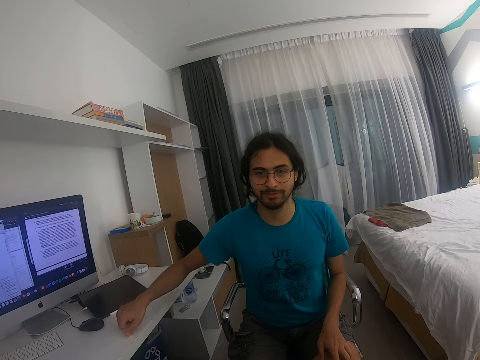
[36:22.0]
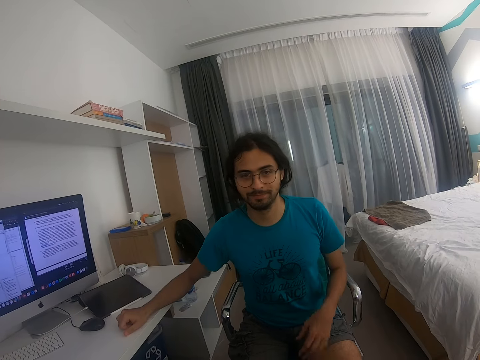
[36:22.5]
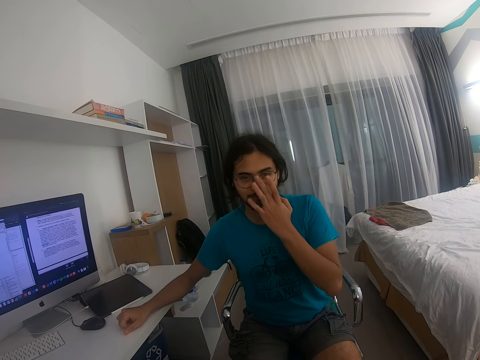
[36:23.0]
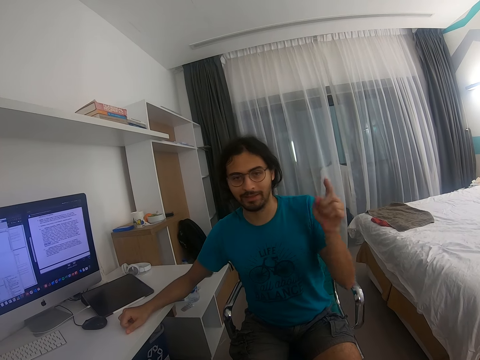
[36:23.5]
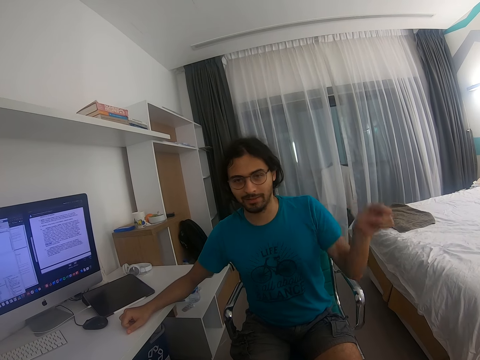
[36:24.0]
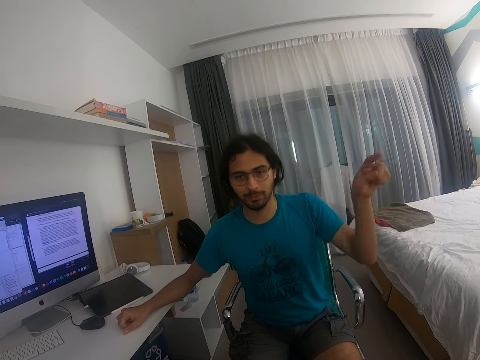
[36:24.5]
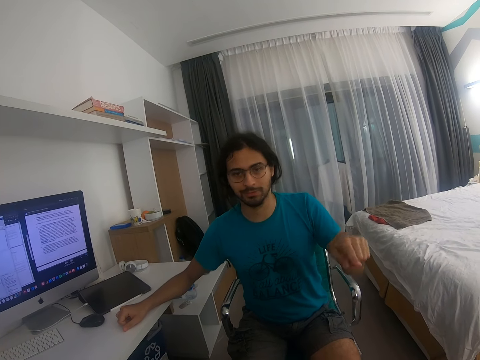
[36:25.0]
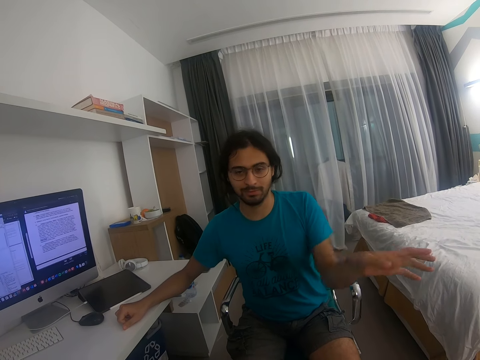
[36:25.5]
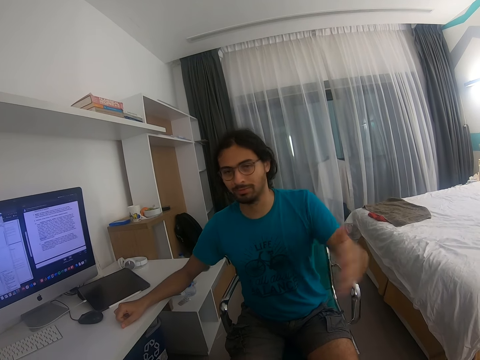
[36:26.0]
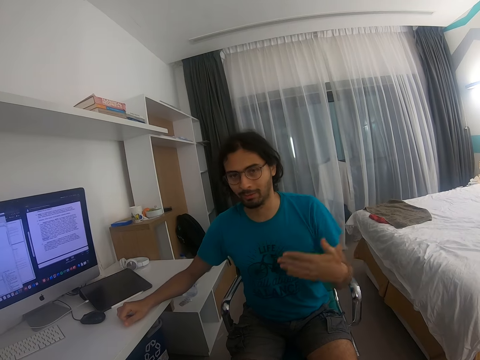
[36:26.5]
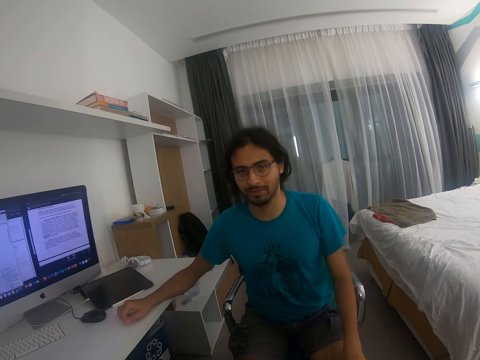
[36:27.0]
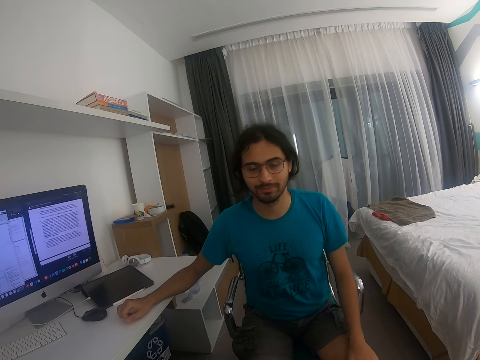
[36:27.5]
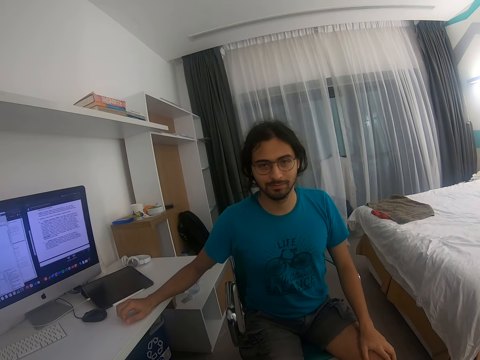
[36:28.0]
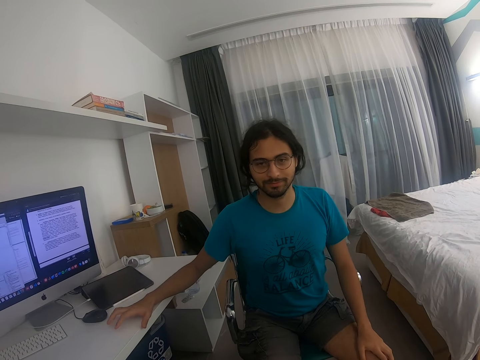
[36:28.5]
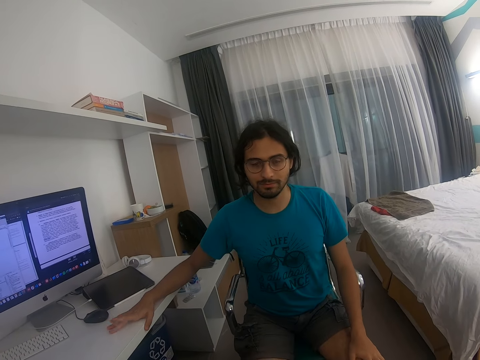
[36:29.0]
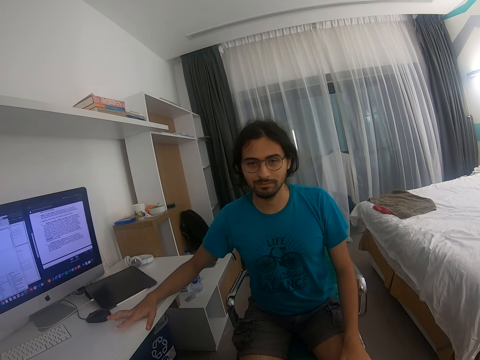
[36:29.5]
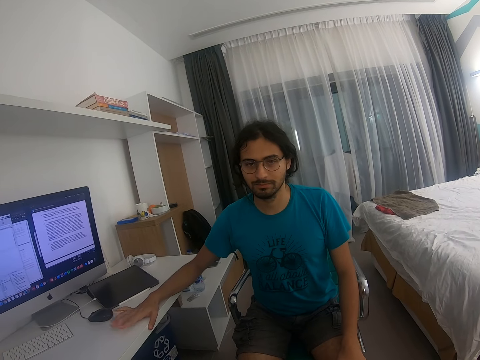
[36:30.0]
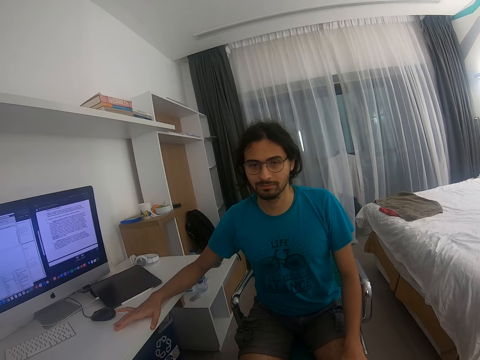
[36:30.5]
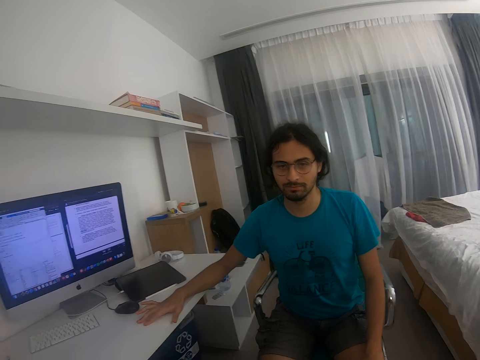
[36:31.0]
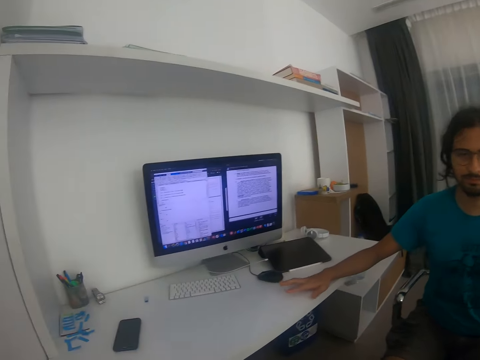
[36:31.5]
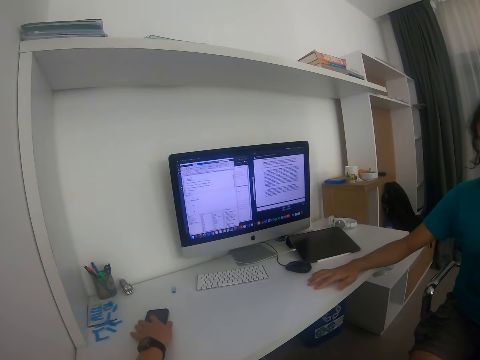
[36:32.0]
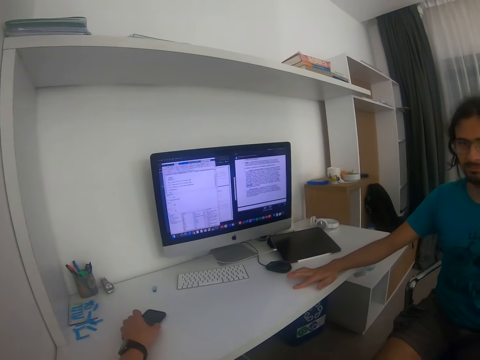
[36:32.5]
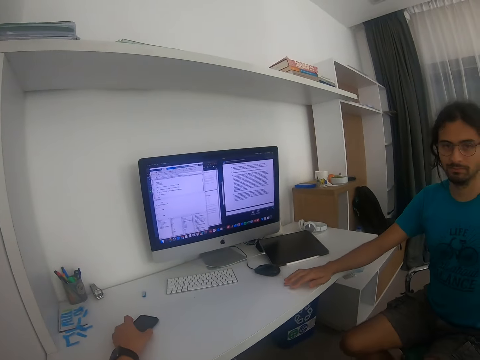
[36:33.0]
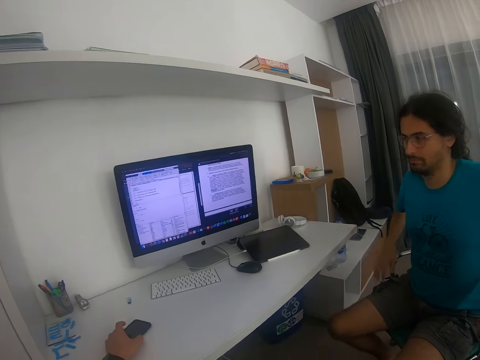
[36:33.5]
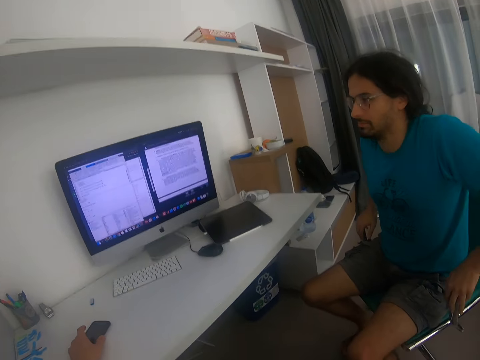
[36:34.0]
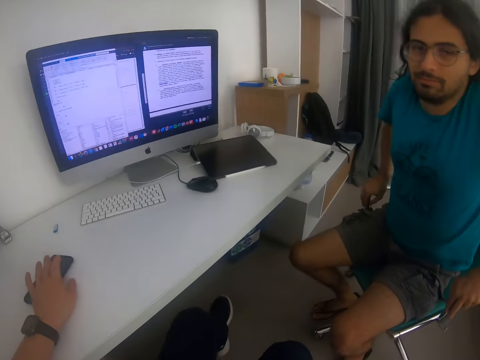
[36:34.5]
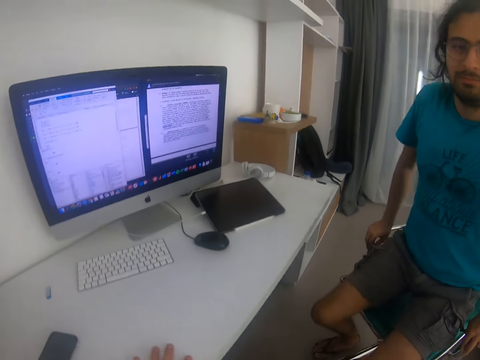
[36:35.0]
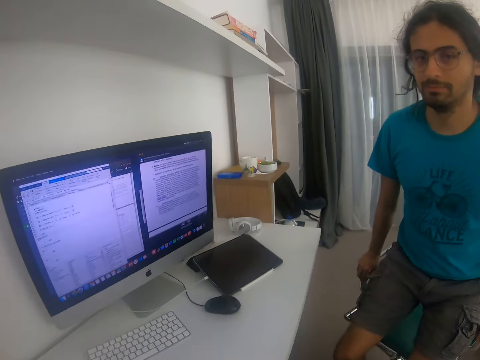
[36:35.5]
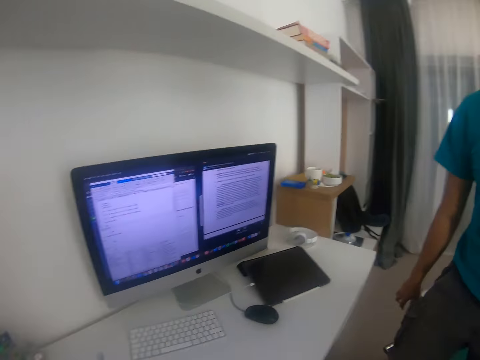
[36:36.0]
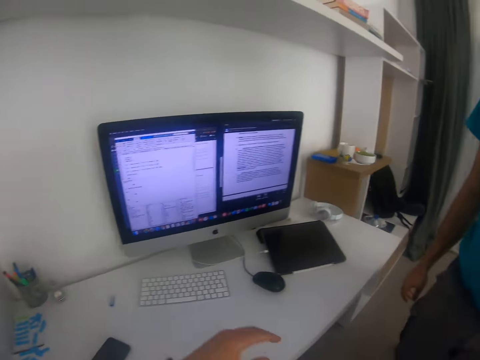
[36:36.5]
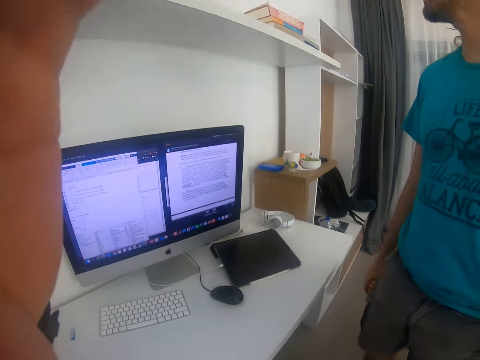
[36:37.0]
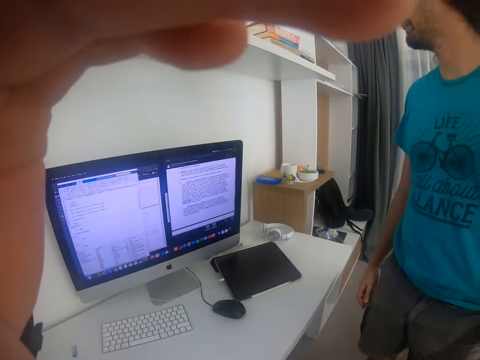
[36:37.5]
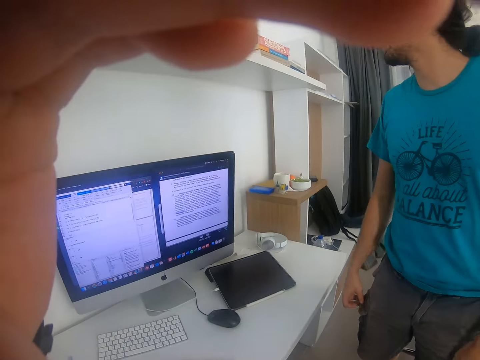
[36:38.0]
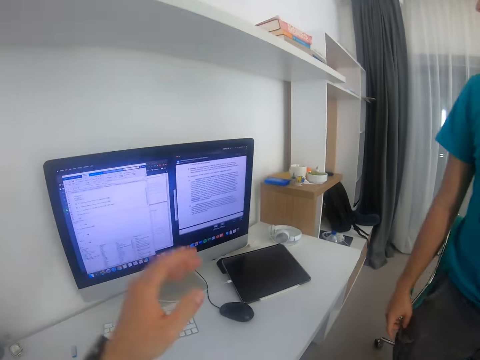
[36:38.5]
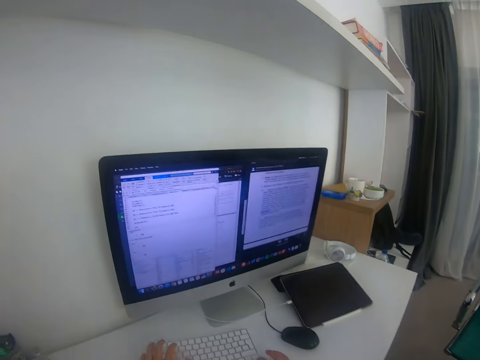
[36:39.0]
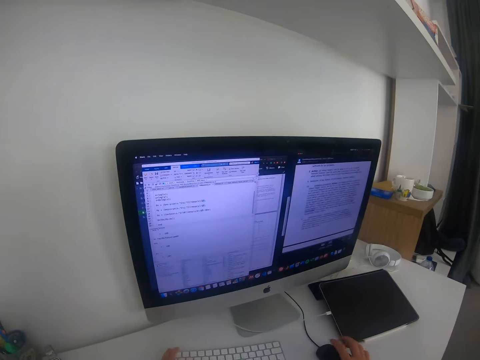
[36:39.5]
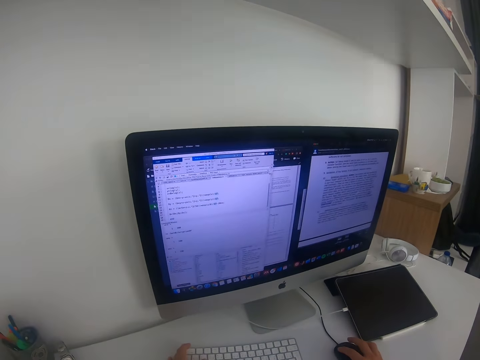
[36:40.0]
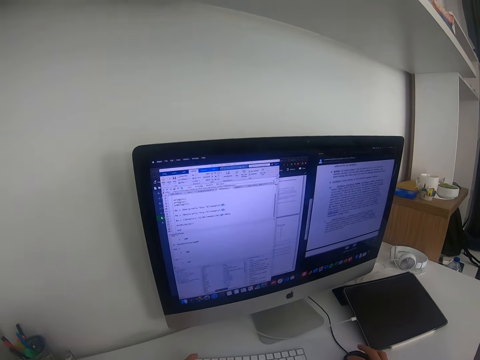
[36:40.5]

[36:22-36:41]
A man puts a hand on a table. The man leans on the table with his right hand and adjusts his spectacles. The camera wearer looks around. They hold a mobile phone. They reach the phone. They let go of the phone. The man stands up from a chair. The man leaves the seat. The camera wearer lifts up their left hand. They adjust the camera. They look at a screen of a computer.

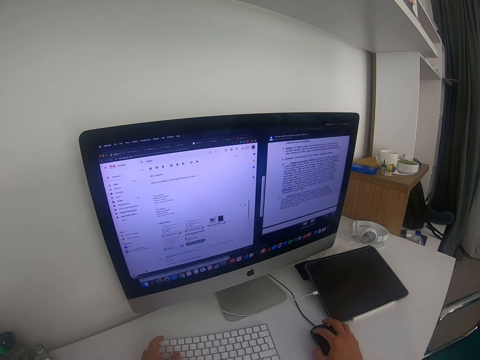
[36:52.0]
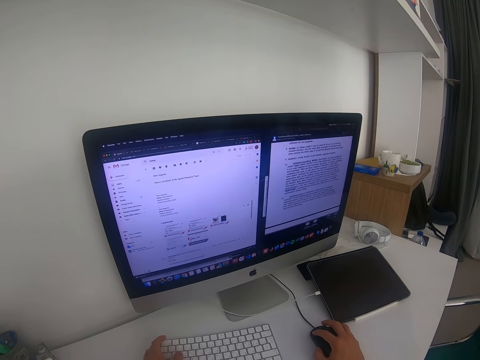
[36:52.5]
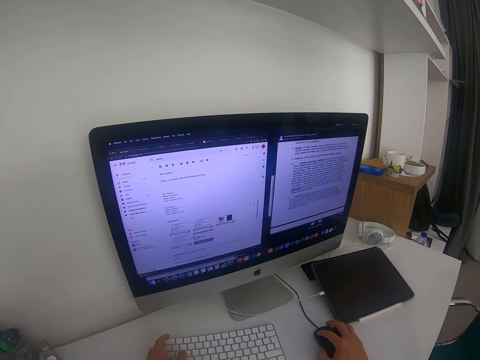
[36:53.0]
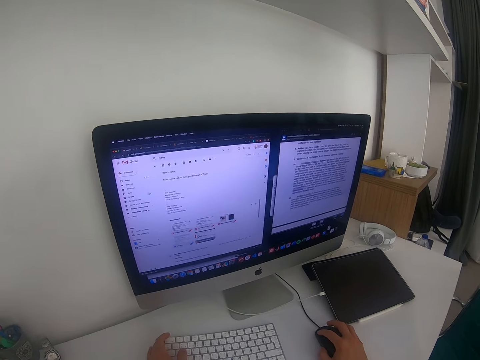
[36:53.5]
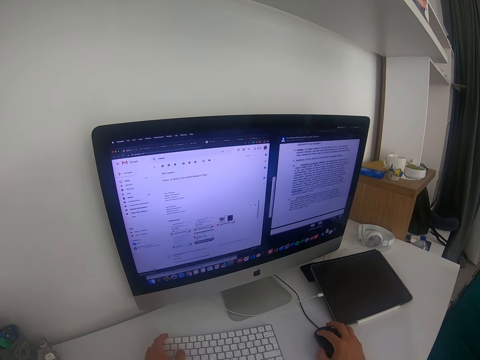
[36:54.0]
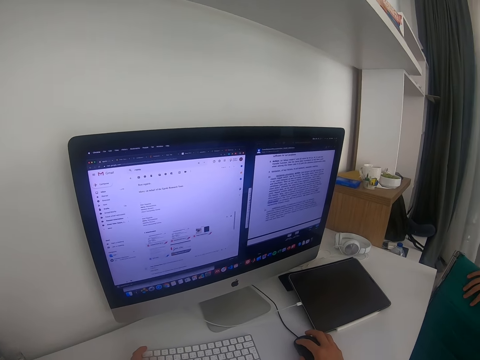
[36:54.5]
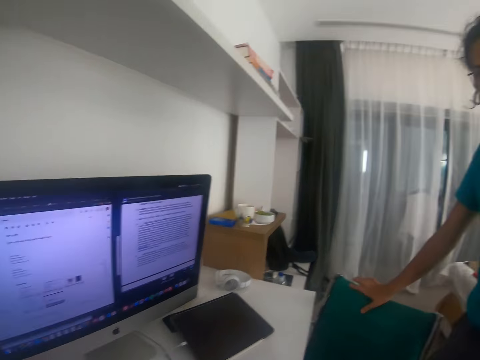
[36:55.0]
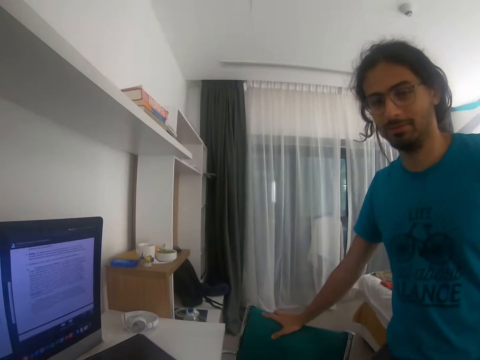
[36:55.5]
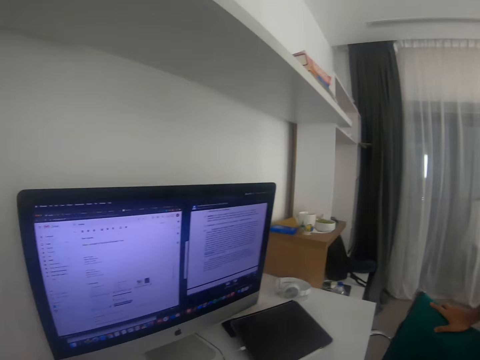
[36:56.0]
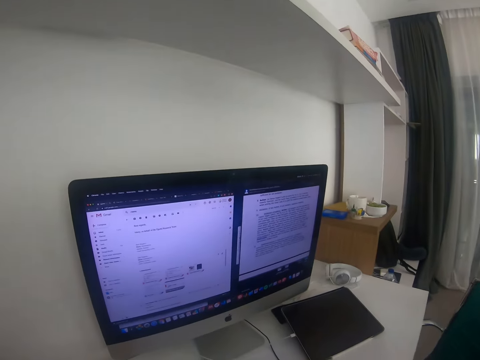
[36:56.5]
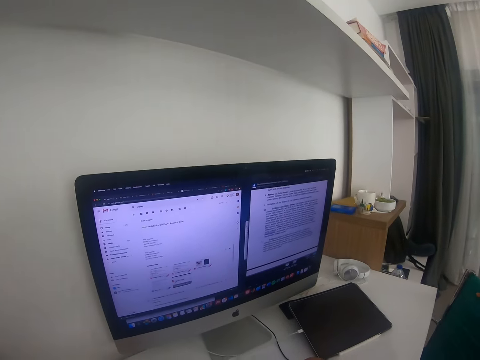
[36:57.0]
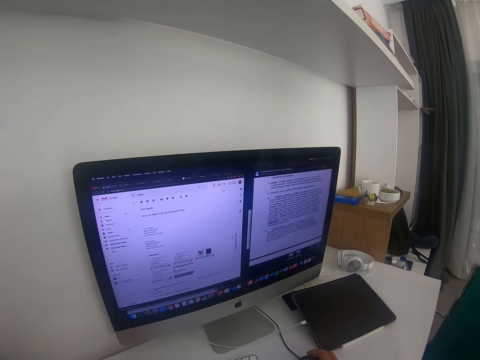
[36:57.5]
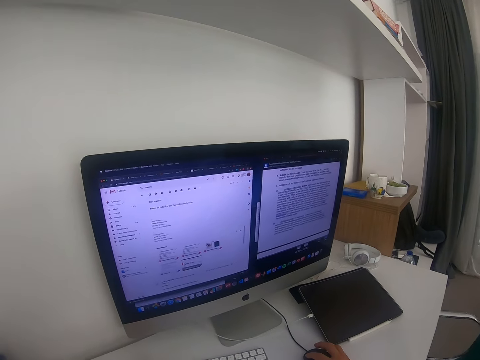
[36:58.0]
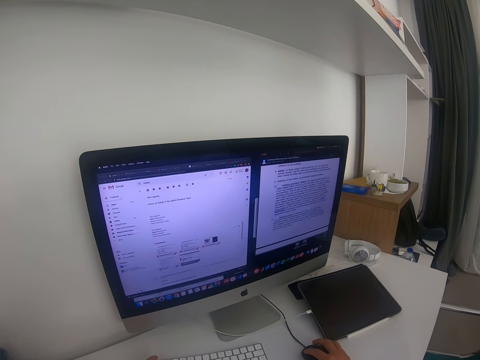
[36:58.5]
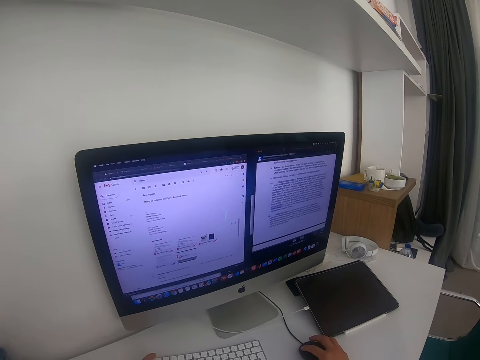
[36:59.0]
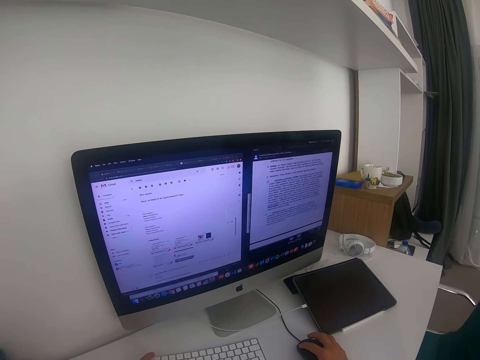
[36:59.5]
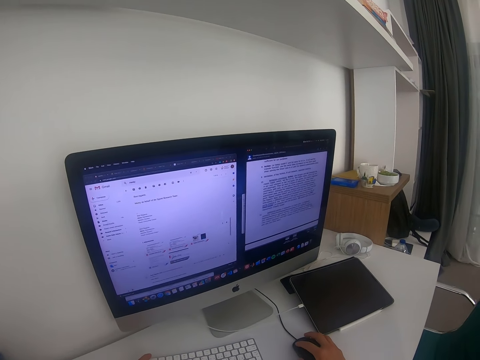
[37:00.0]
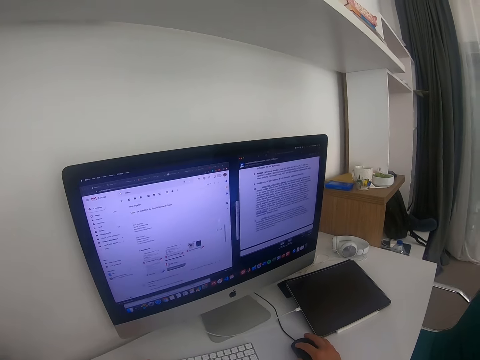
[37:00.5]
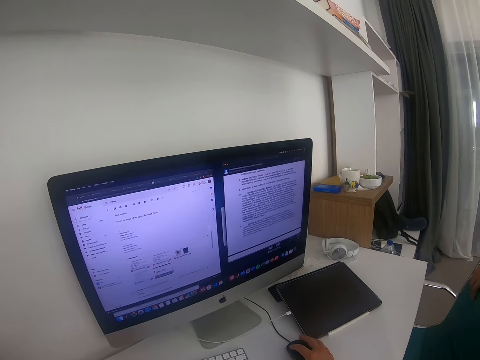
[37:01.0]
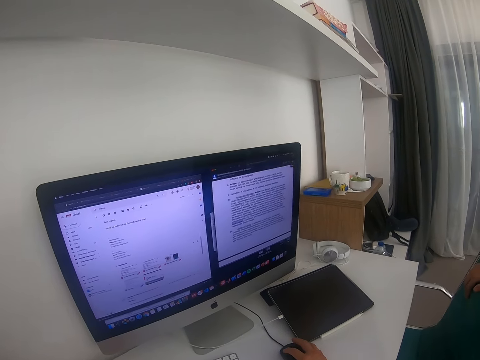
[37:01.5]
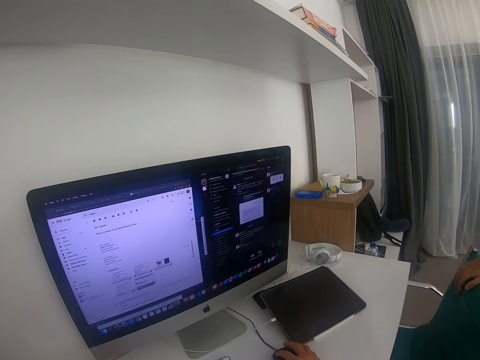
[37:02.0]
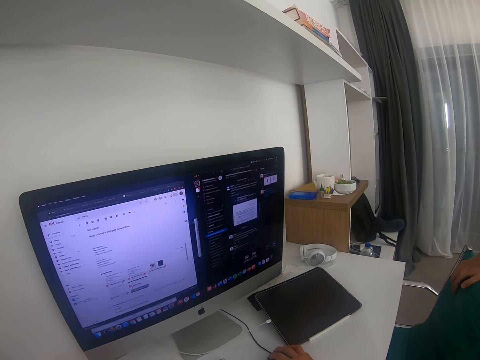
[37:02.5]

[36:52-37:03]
The camera wearer clicks on the mouse. They turn. They look at a screen of a computer.
